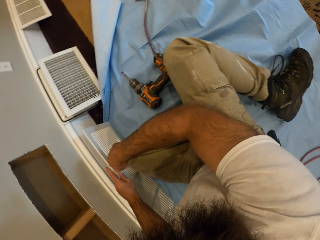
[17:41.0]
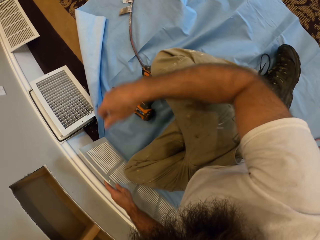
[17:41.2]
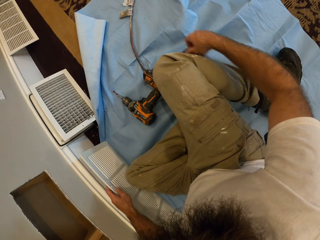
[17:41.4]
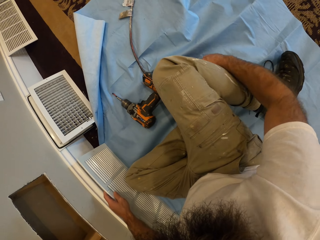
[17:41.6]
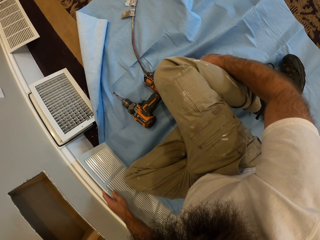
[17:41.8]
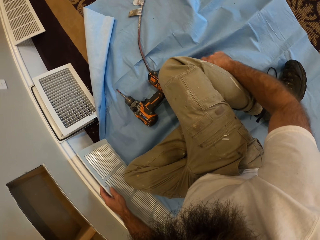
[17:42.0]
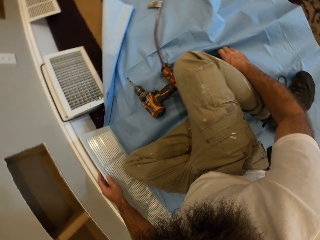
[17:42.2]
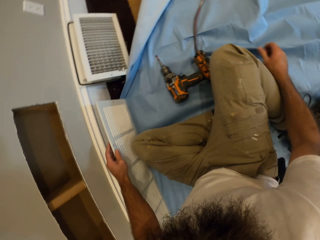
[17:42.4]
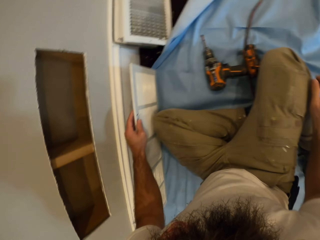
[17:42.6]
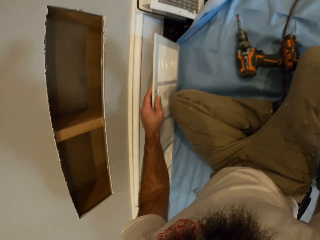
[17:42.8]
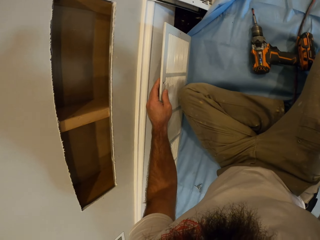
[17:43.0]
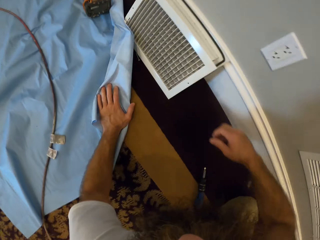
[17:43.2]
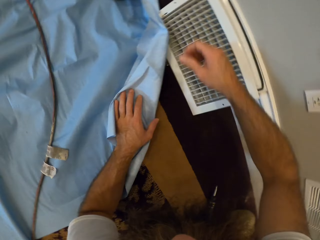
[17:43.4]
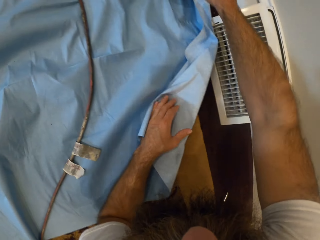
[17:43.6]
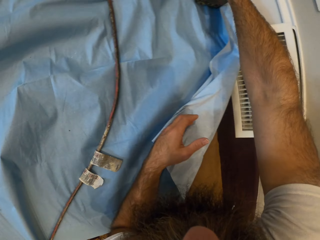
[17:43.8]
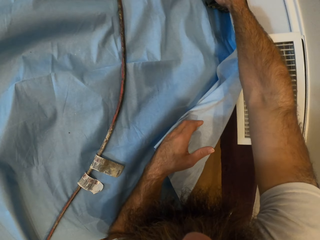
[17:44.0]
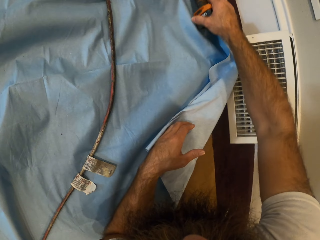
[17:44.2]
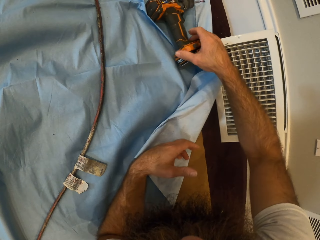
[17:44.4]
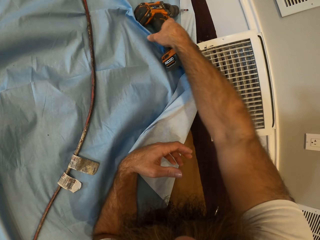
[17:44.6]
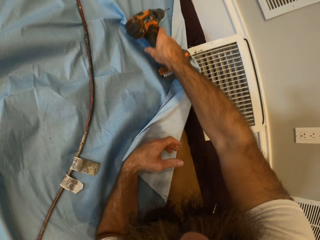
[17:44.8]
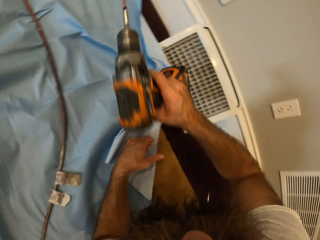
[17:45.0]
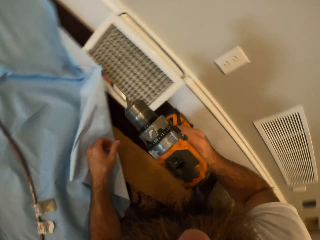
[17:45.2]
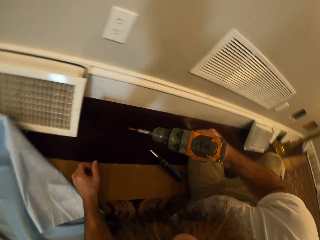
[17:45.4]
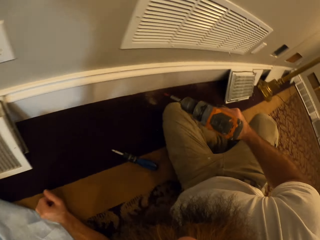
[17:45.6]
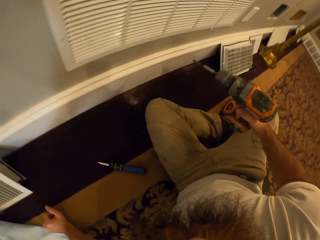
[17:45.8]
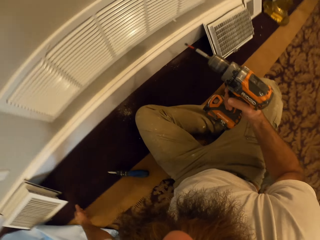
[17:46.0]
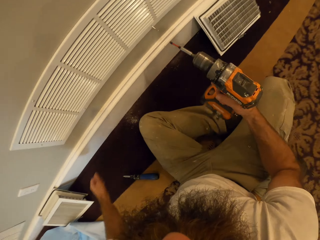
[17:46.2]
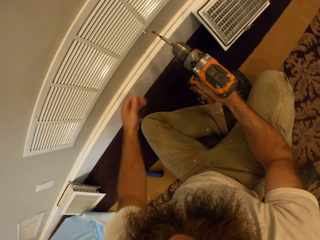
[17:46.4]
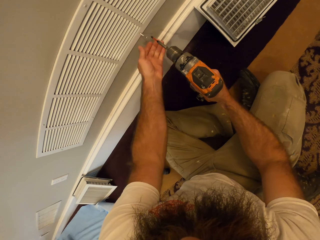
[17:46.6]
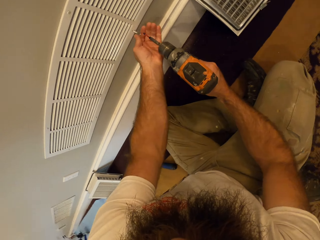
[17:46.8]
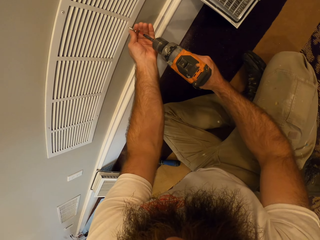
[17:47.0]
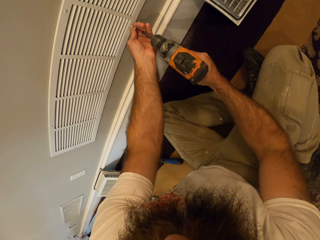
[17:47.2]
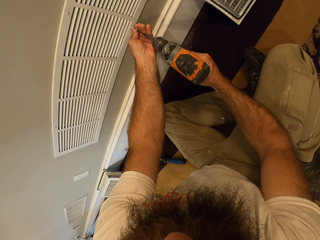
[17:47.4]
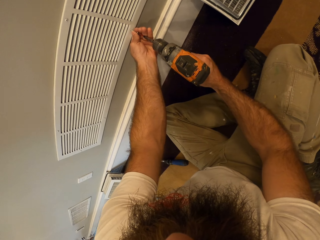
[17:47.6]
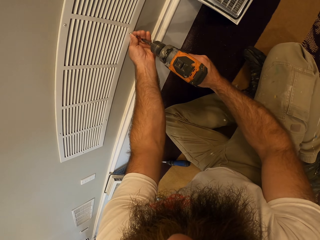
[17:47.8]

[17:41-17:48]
The camera wearer moves a screwdriver. He carries a drilling machine from the cloth on the floor with his right hand.

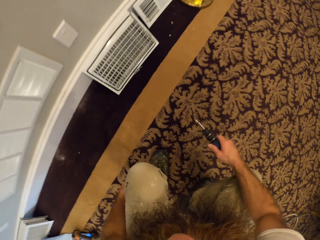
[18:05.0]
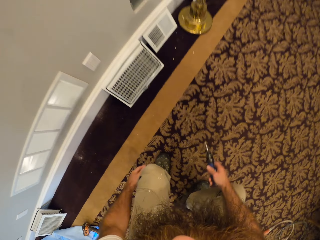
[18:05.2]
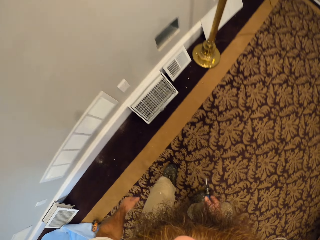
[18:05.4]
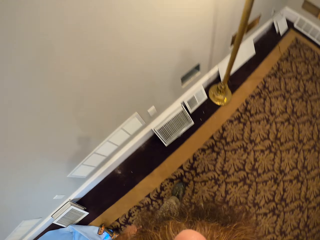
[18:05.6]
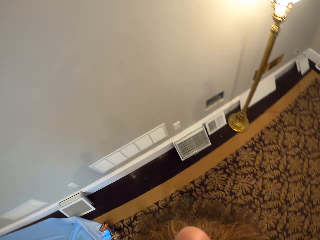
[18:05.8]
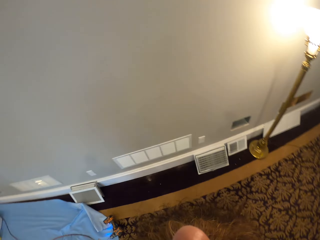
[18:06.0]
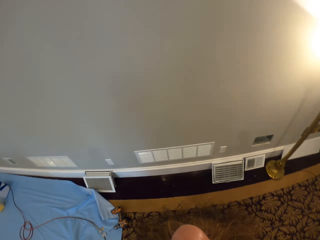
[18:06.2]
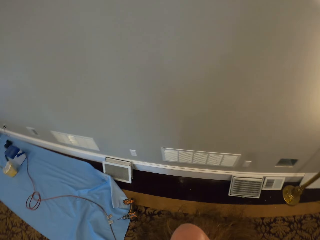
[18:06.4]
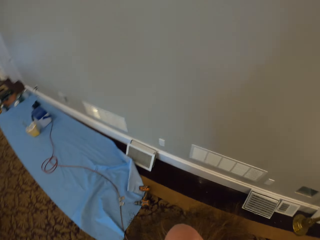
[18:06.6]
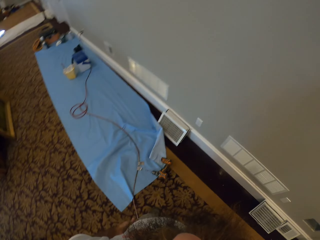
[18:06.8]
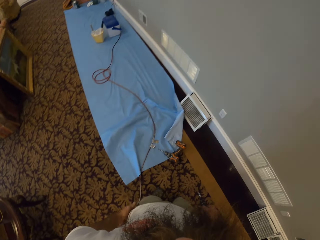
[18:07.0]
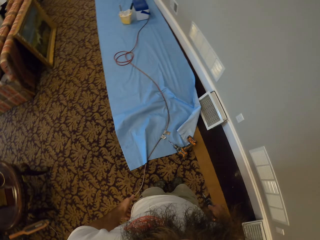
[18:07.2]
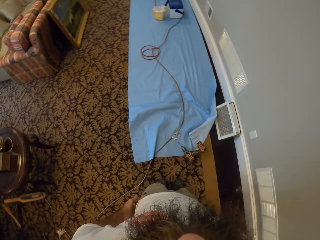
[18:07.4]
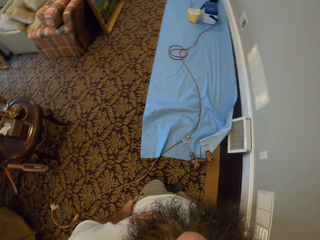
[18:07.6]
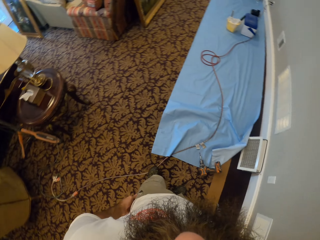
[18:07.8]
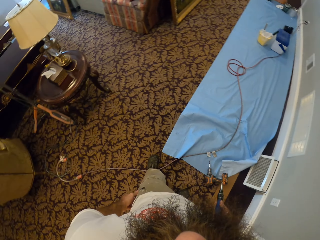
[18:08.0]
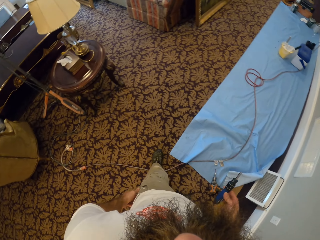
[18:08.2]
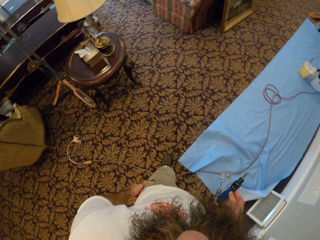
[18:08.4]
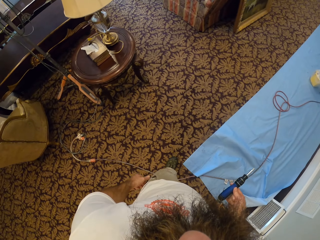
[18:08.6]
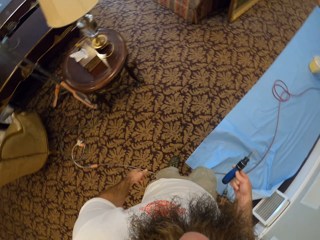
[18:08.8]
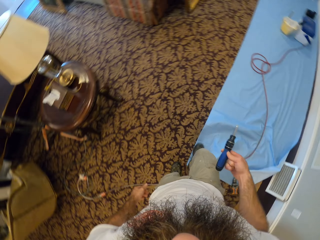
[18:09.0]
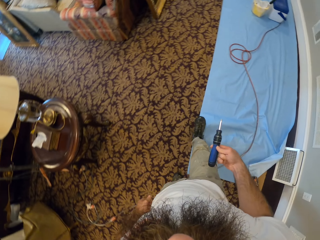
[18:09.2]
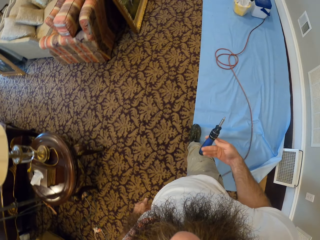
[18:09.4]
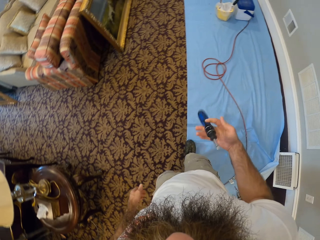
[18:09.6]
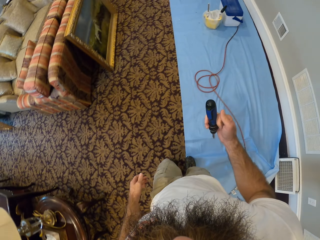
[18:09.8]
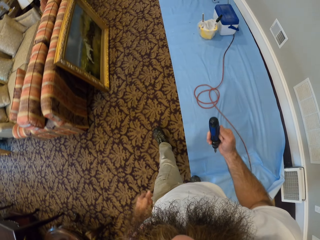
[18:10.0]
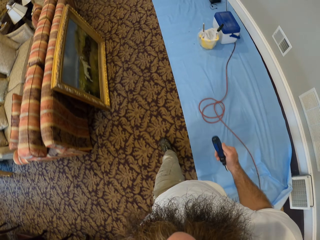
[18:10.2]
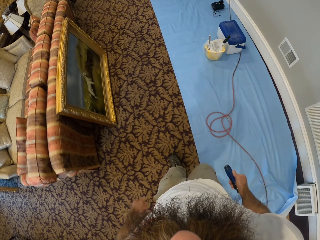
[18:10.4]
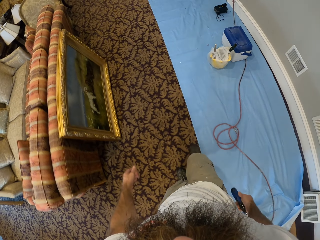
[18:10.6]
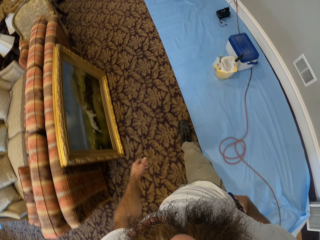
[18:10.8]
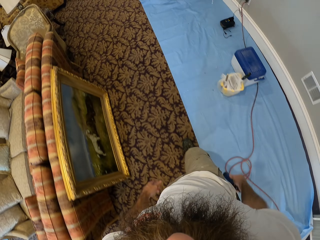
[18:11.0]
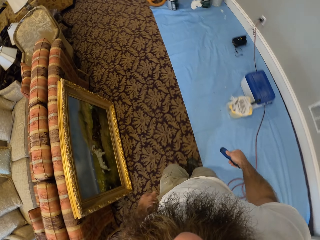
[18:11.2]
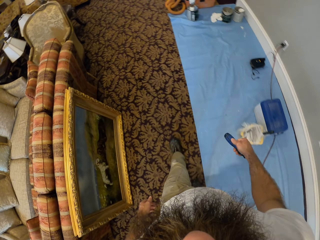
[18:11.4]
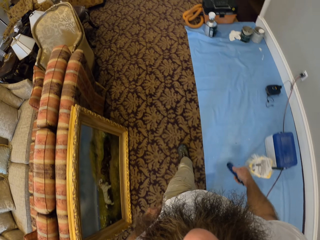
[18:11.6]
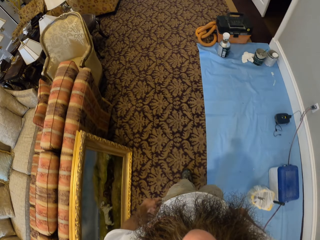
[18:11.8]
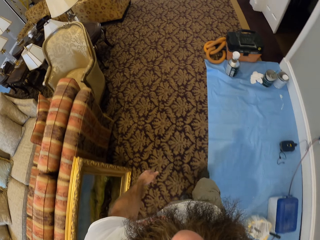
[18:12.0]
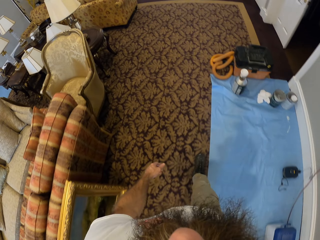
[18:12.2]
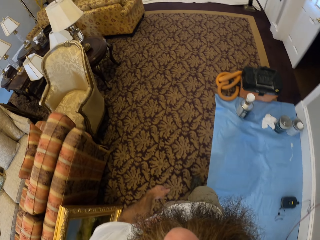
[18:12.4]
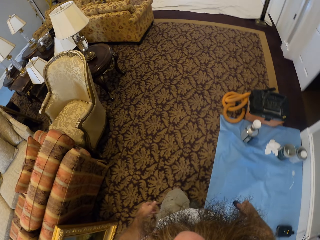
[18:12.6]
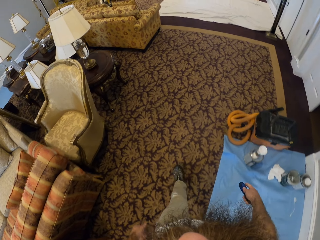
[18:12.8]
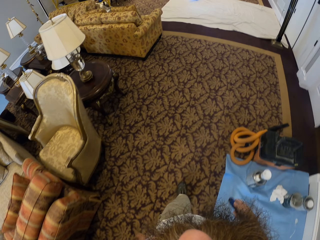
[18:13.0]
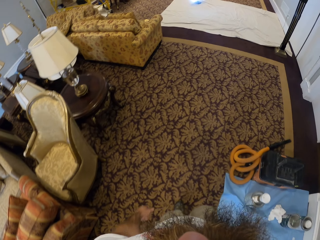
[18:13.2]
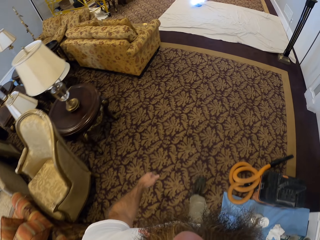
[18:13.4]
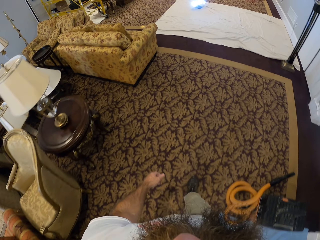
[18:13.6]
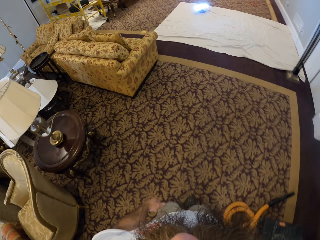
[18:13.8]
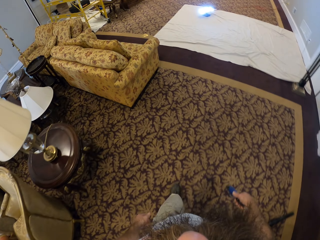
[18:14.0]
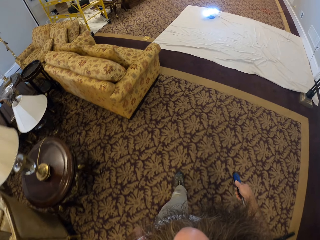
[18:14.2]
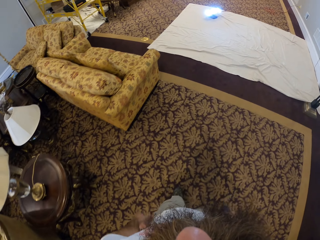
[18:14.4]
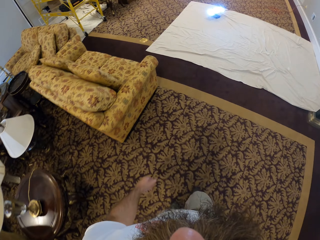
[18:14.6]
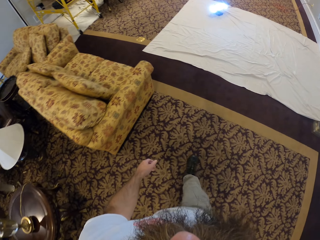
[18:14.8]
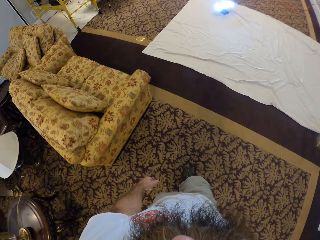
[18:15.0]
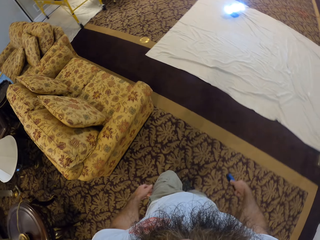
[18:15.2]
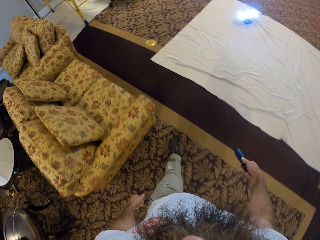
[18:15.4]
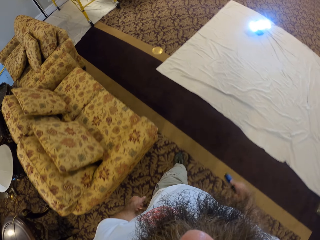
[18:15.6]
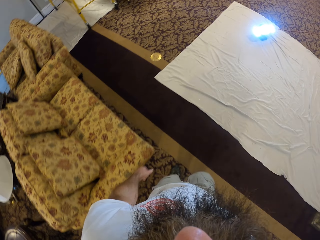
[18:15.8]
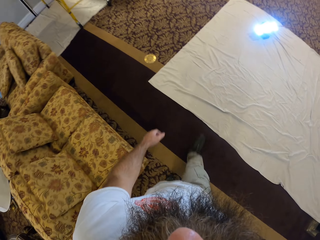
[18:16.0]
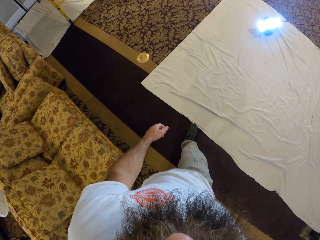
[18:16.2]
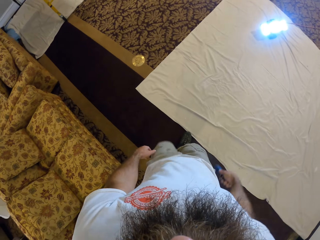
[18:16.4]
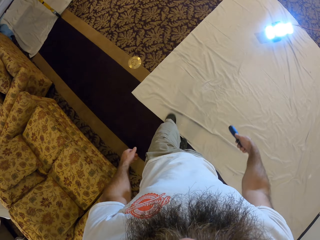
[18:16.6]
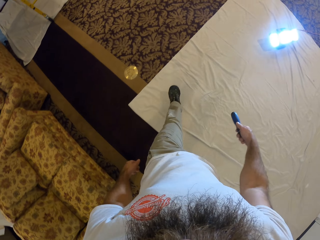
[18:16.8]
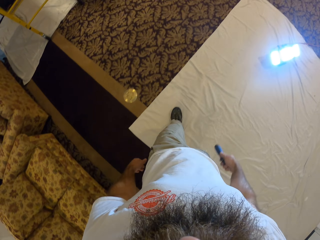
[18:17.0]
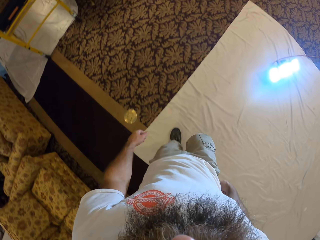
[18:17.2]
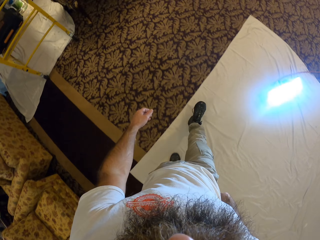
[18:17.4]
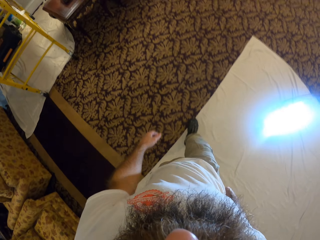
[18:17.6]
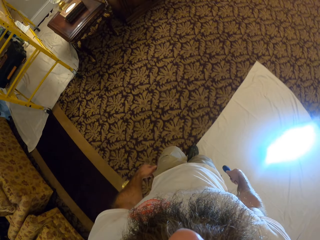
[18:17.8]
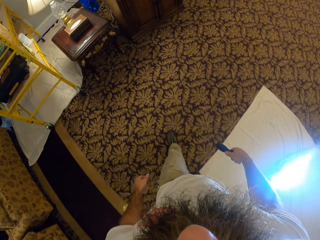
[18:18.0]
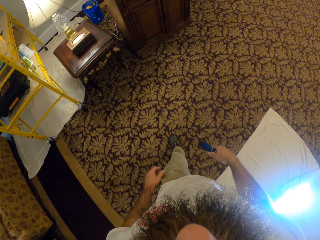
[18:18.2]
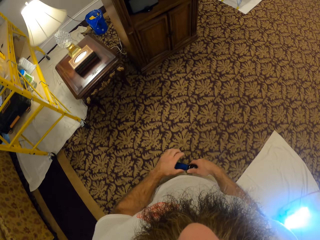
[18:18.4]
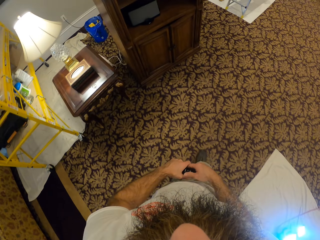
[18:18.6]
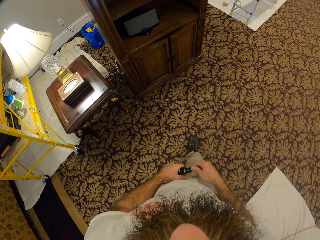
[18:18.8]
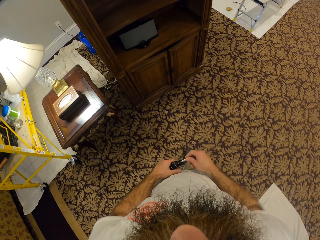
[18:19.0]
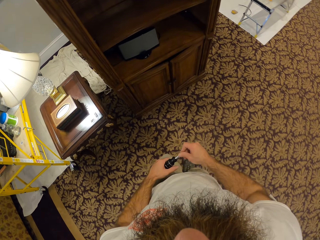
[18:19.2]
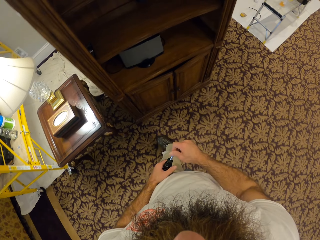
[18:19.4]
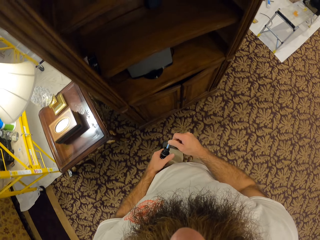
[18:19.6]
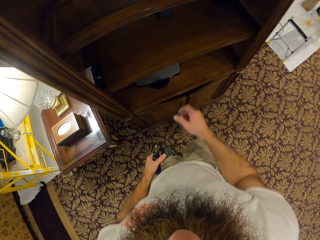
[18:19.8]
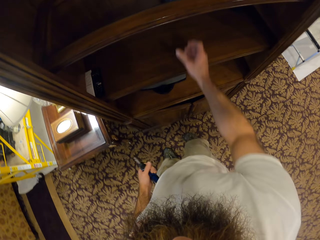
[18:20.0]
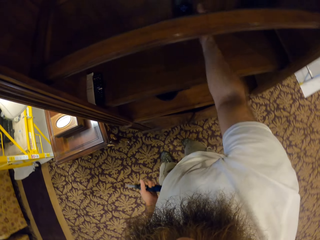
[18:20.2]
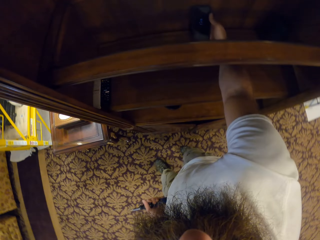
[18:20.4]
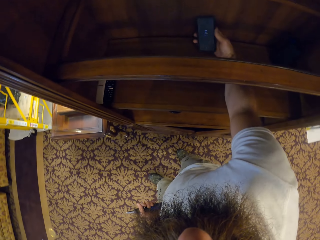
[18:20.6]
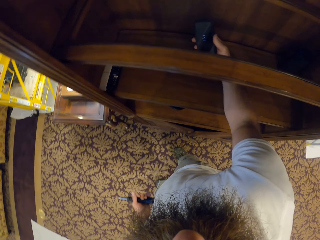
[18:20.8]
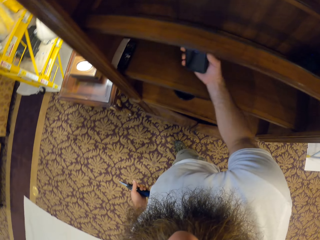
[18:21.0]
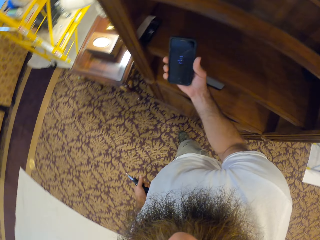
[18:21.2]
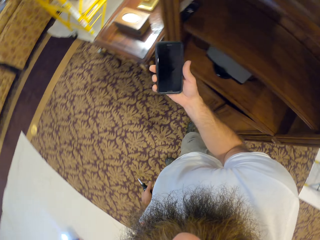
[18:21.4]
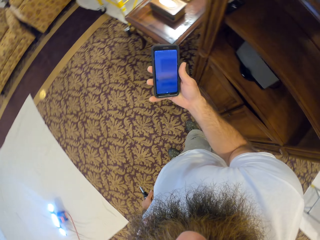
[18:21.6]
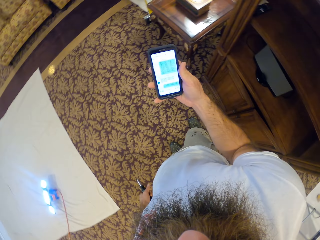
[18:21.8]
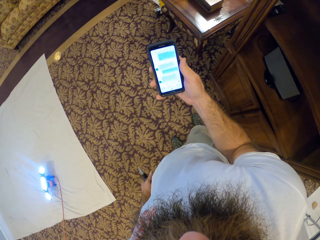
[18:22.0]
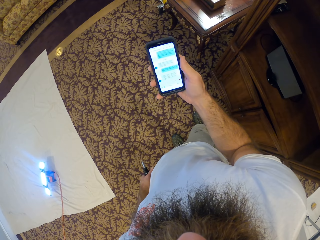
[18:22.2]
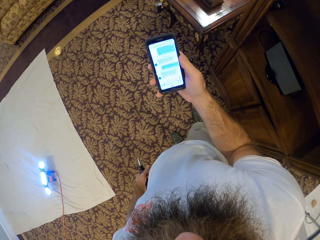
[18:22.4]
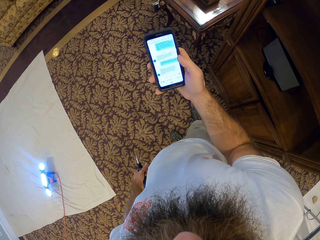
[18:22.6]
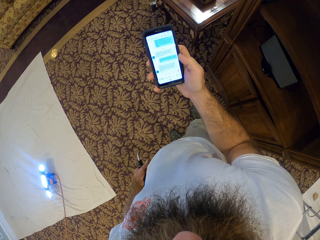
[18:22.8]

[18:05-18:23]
The camera wearer stands. He passes the screwdriver from his right hand to his left hand. He picks up a phone from a shelf with his right hand. He operates the phone with his right hand.
